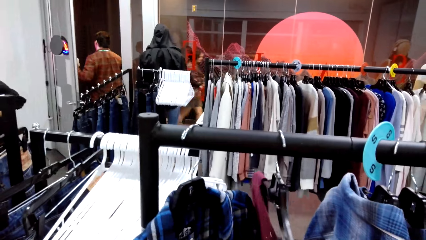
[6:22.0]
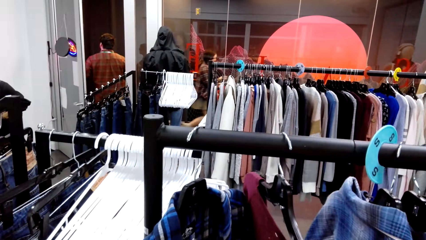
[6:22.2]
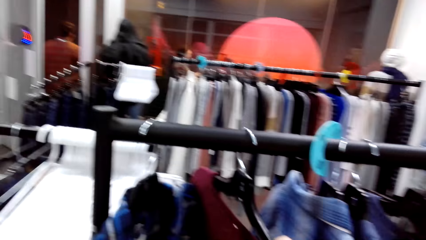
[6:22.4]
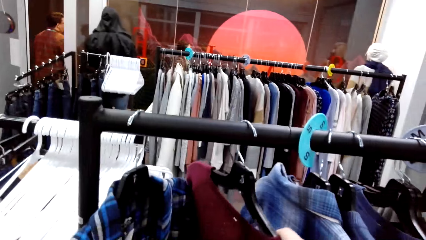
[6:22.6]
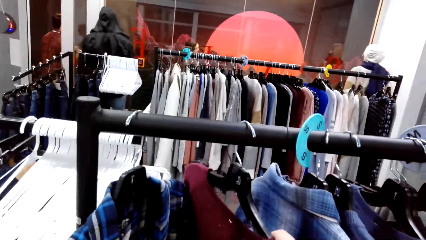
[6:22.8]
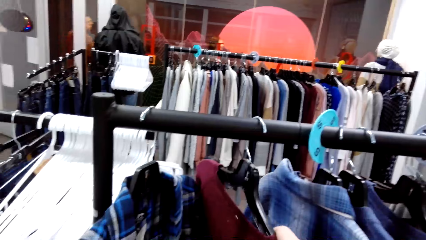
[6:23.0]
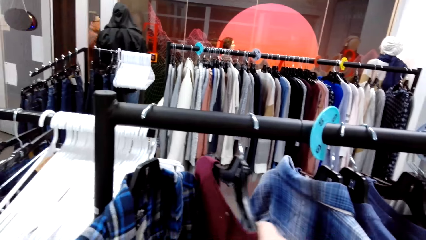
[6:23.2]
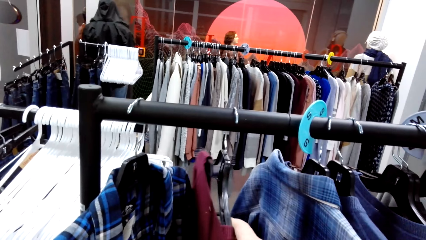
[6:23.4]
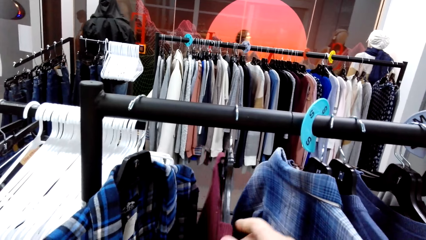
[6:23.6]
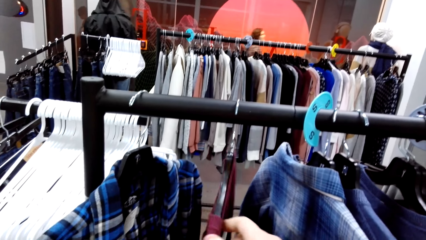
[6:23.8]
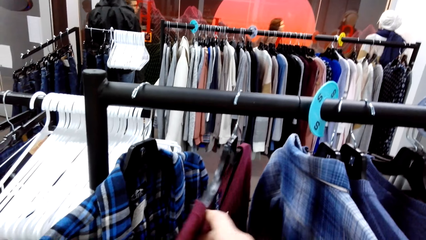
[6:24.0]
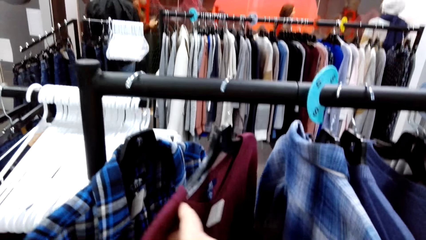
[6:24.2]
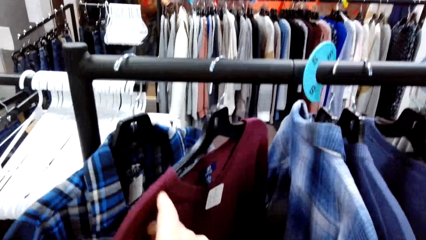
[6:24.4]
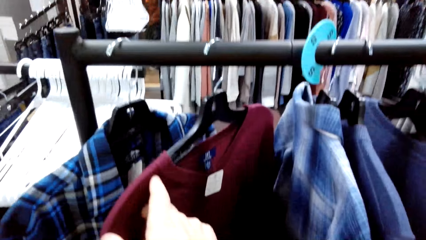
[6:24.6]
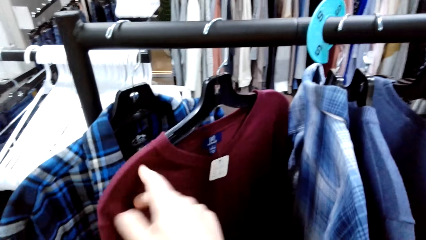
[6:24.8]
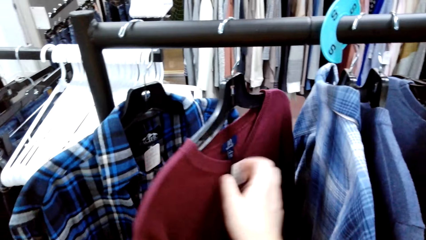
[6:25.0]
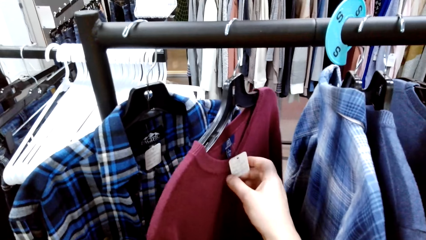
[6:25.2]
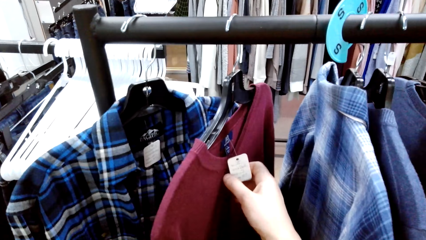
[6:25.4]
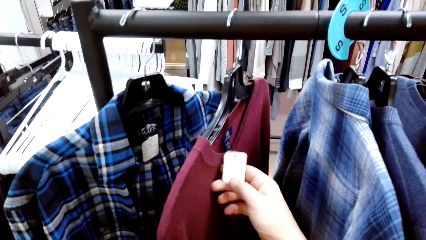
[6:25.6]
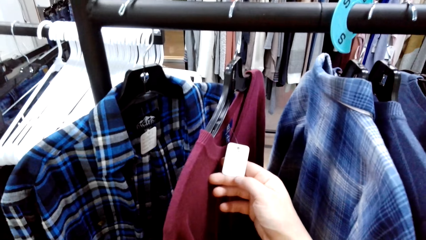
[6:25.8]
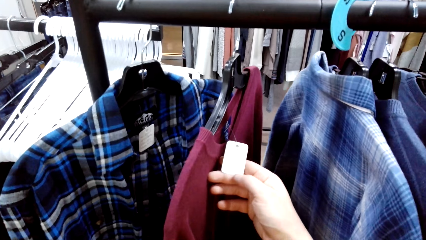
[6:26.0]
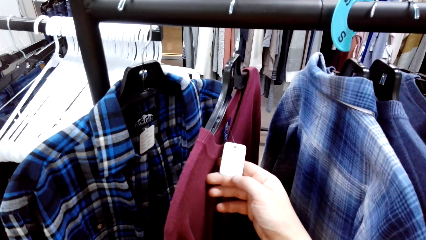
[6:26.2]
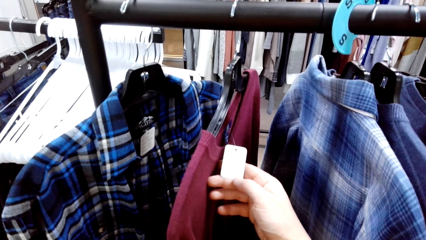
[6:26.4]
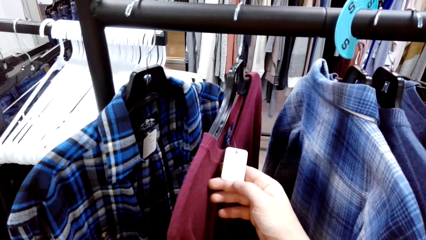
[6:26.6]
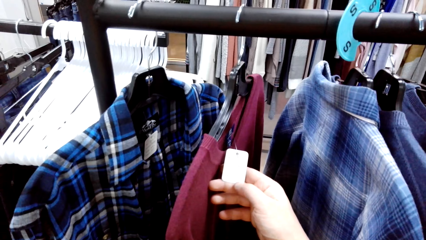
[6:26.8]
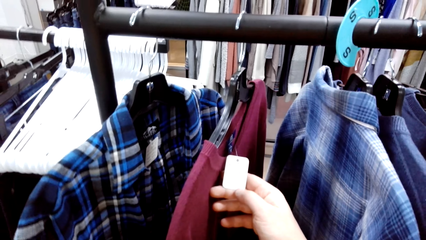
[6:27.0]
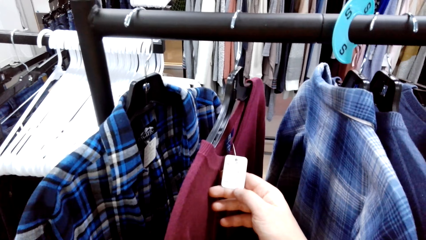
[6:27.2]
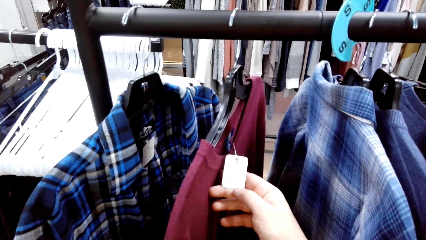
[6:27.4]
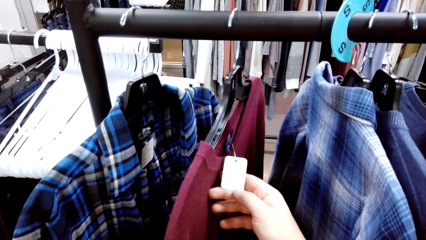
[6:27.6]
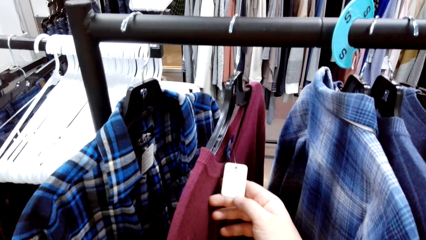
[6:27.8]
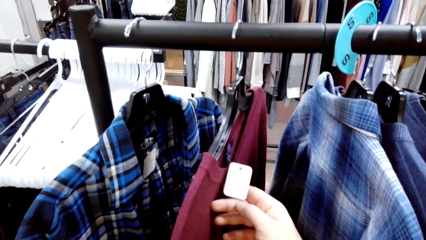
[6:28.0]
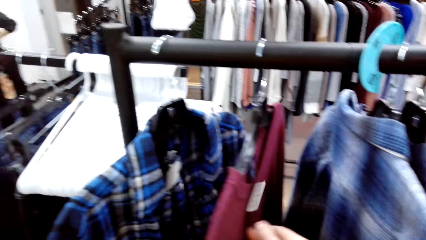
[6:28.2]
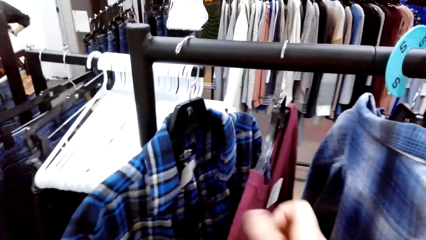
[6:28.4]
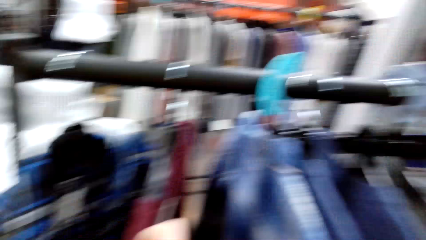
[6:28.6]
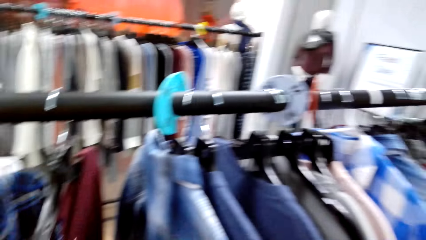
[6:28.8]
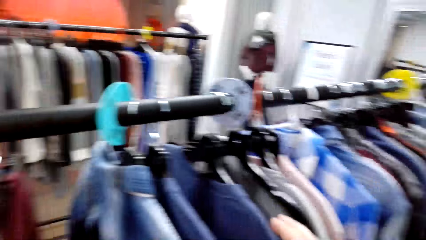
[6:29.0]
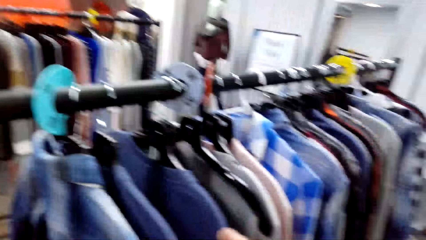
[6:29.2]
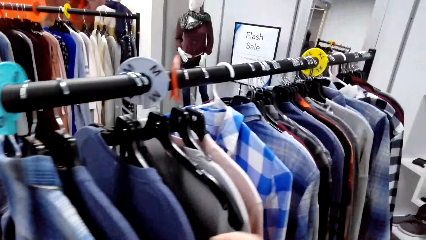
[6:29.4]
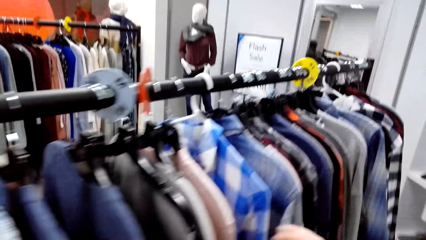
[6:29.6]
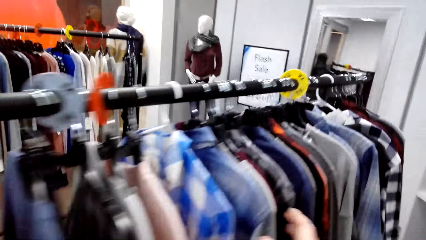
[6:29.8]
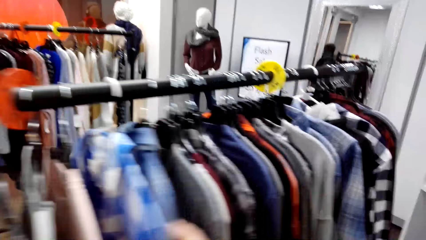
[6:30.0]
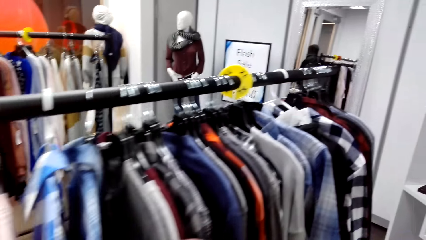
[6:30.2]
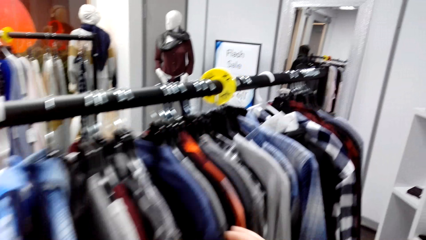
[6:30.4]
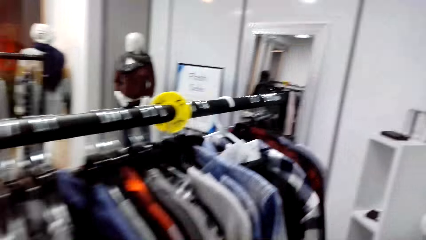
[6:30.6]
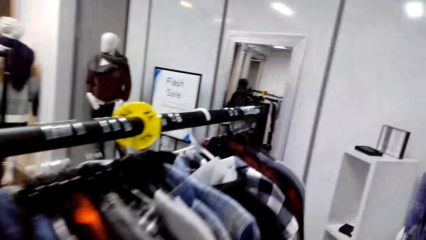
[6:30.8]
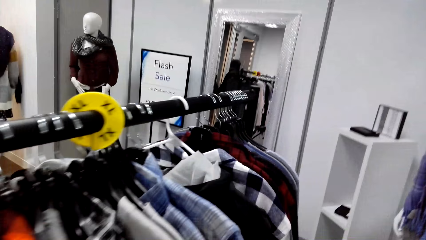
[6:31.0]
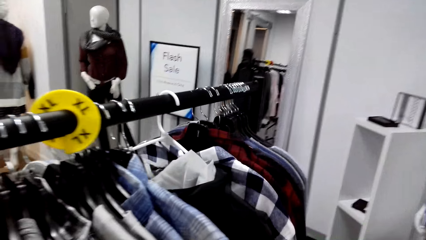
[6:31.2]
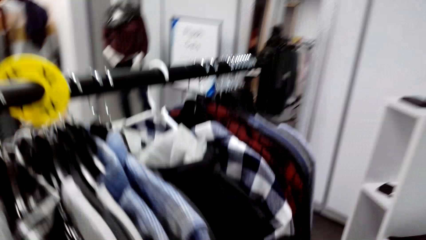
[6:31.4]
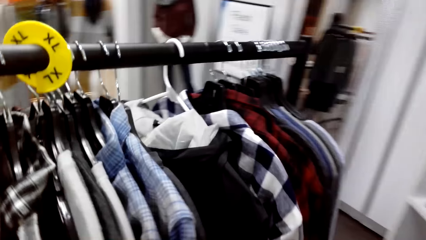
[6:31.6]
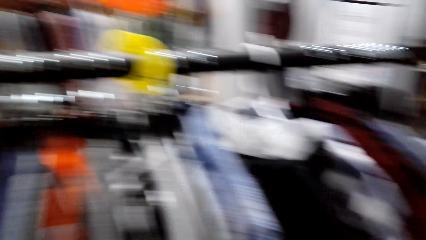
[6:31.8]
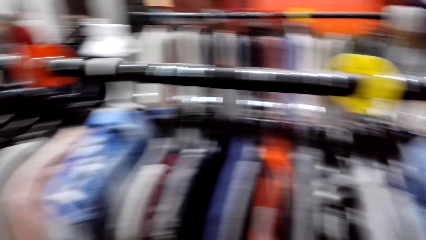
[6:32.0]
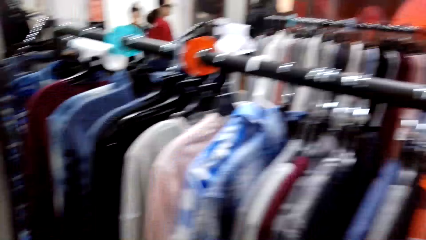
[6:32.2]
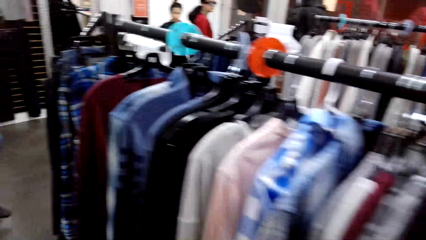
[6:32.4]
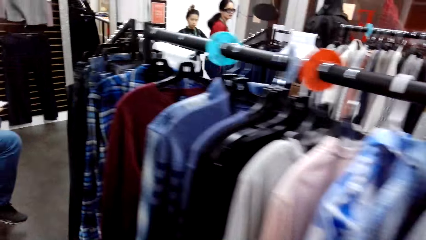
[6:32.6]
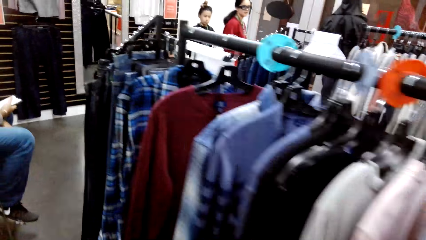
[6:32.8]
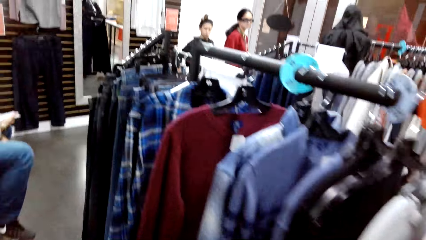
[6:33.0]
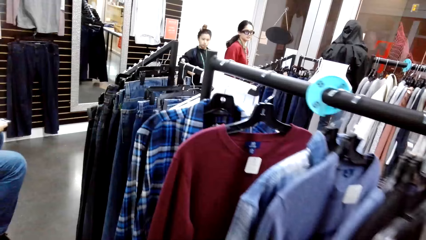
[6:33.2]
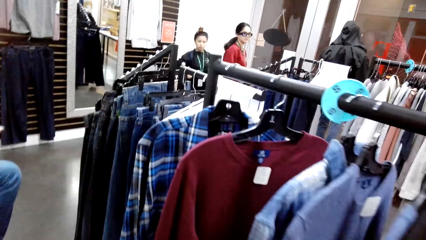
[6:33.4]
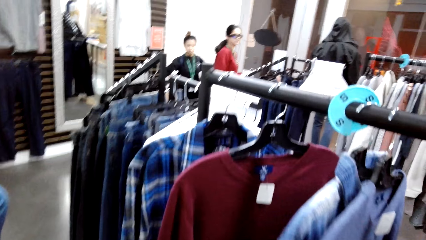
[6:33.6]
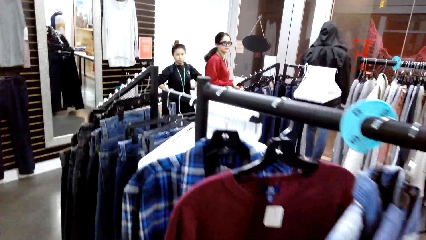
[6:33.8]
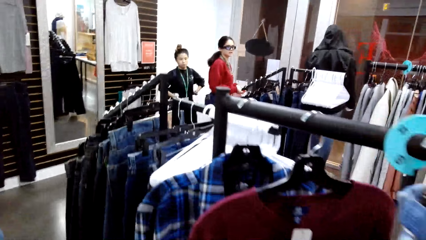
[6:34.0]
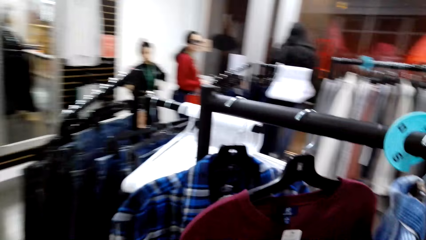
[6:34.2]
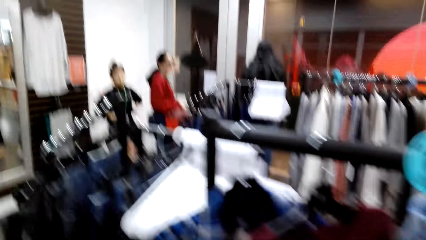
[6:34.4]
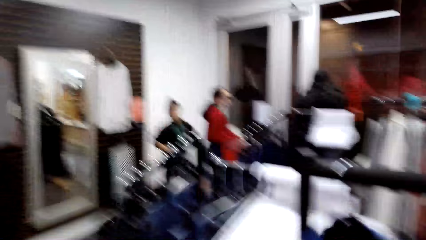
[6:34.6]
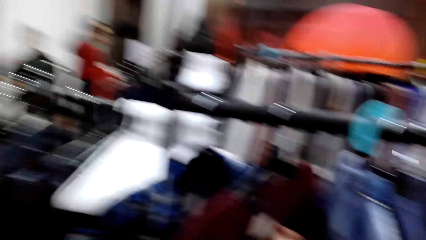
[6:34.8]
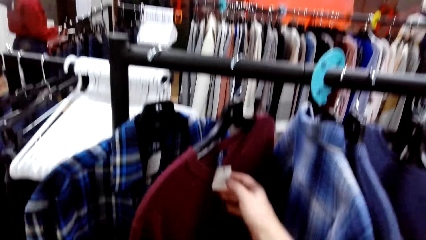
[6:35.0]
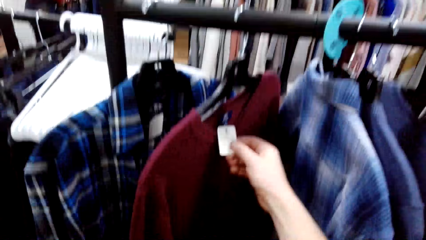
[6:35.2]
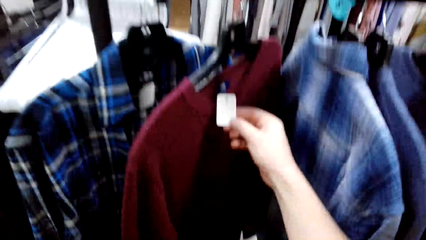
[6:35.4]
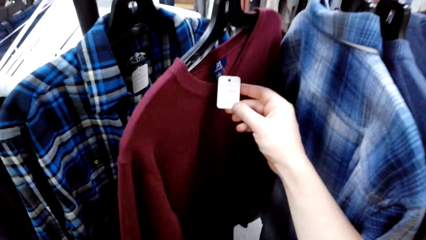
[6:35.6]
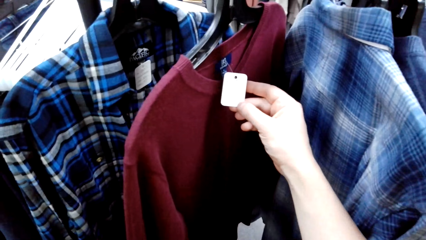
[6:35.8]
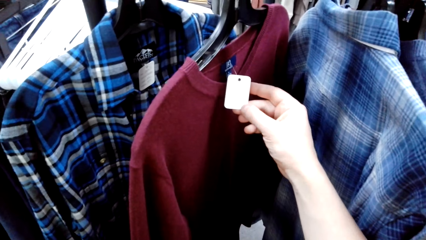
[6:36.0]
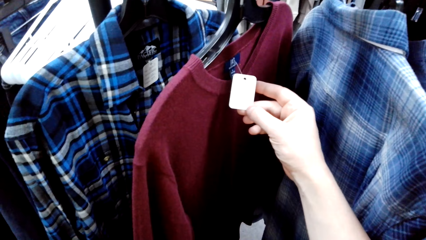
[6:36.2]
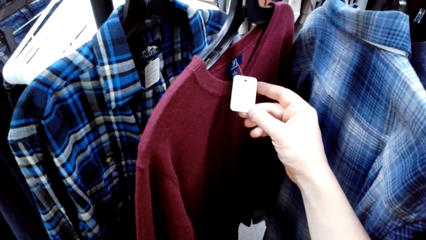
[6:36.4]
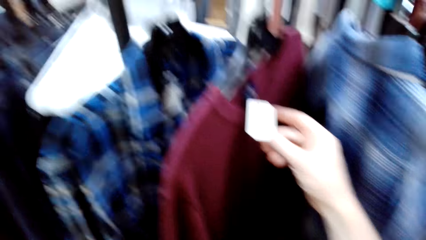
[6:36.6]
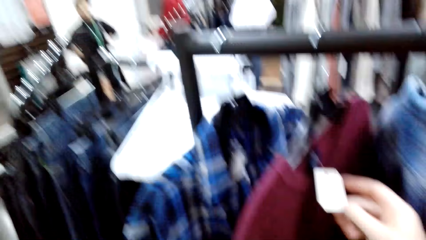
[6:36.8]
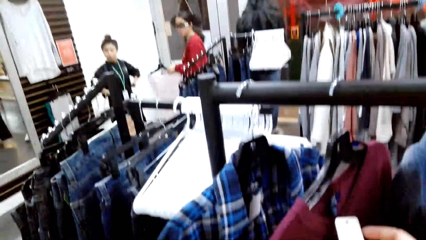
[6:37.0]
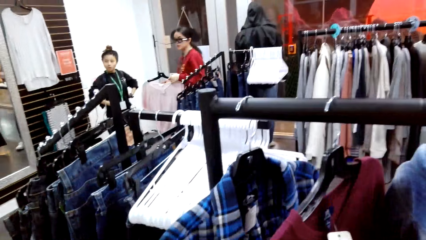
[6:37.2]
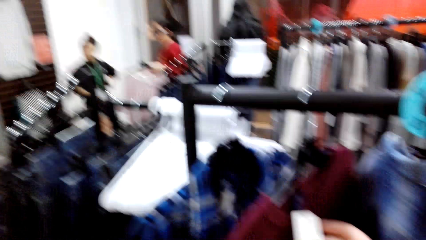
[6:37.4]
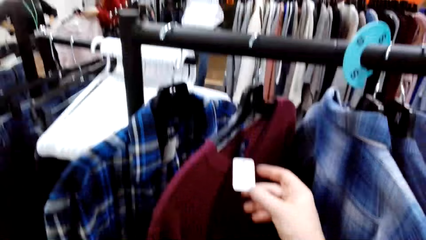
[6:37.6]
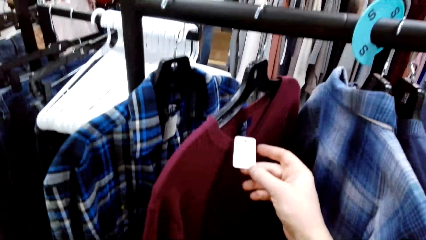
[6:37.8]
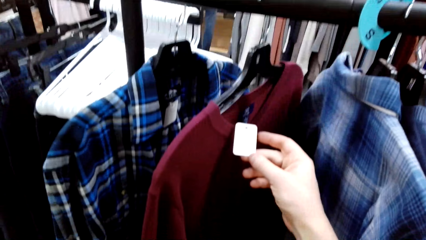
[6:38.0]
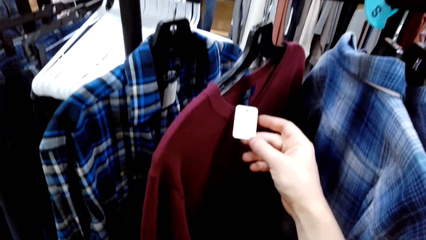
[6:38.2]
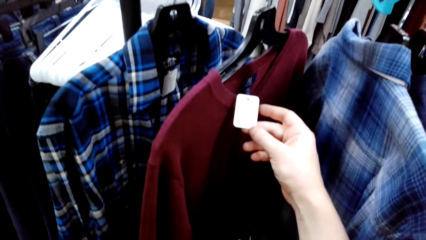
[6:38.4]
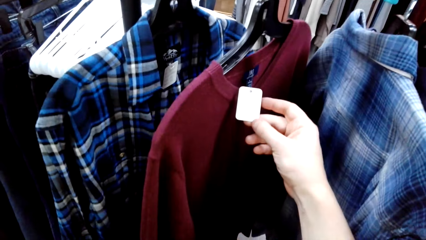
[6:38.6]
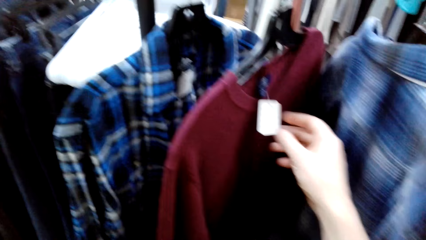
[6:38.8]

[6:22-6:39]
The camera wearer holds a price tag on the sweater. They inspect the price tag. They look around the hanging line. They hold the price tag on the sweater. They inspect the price tag.
